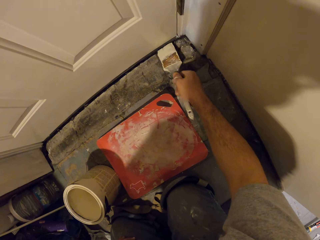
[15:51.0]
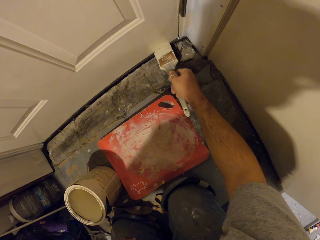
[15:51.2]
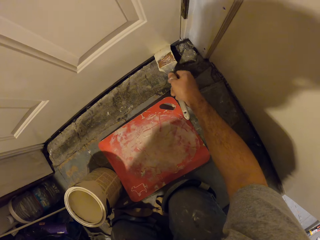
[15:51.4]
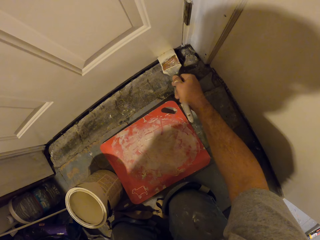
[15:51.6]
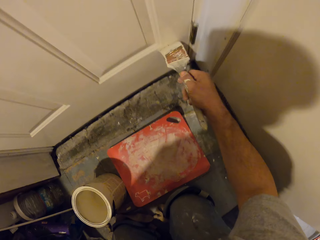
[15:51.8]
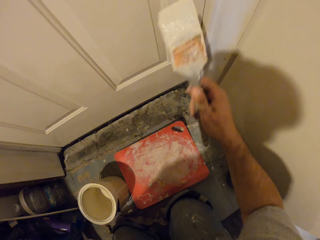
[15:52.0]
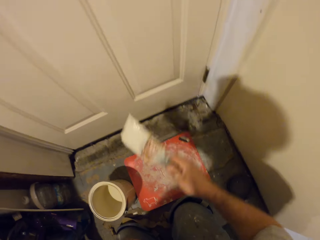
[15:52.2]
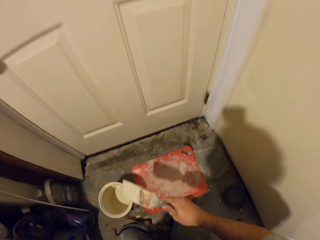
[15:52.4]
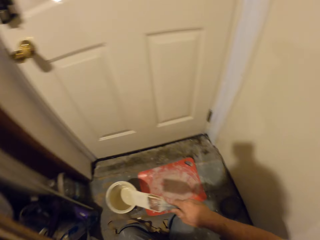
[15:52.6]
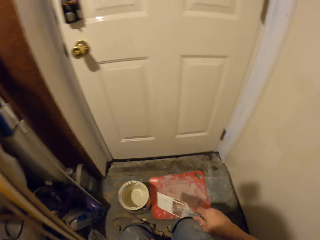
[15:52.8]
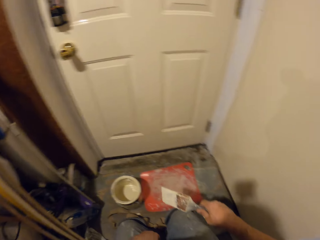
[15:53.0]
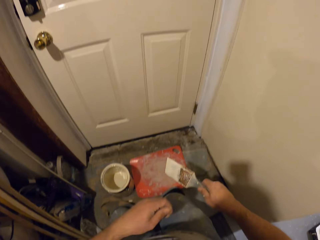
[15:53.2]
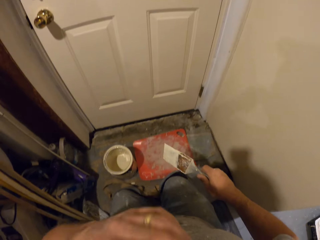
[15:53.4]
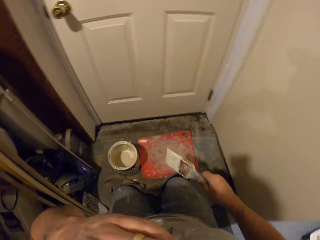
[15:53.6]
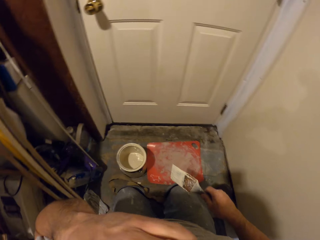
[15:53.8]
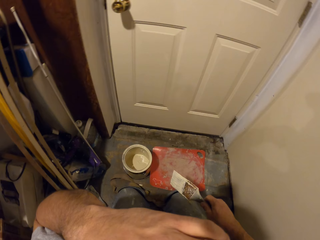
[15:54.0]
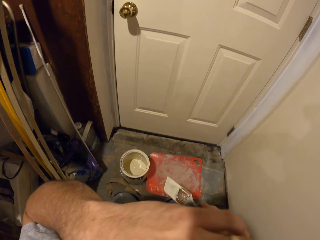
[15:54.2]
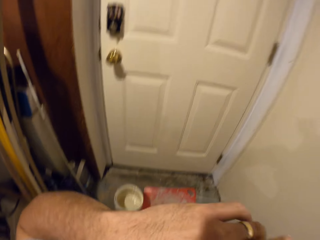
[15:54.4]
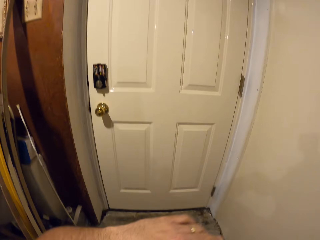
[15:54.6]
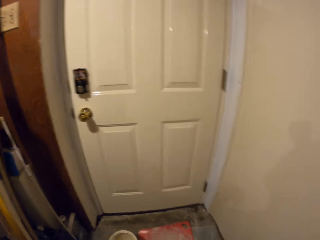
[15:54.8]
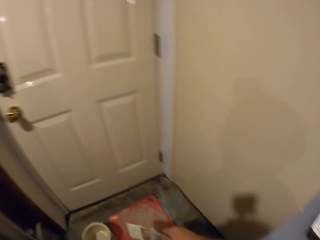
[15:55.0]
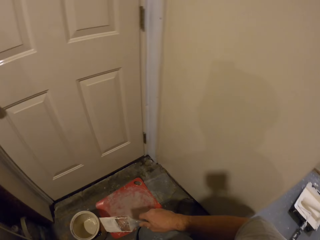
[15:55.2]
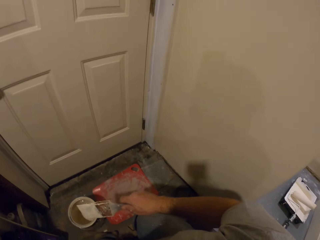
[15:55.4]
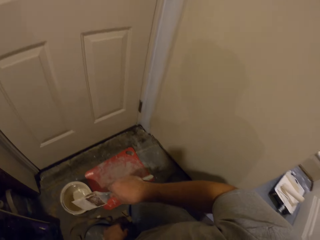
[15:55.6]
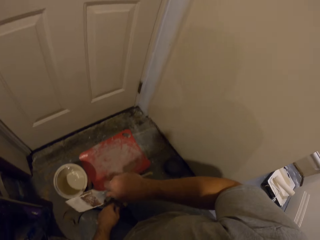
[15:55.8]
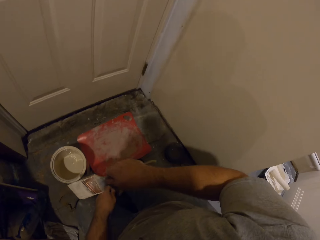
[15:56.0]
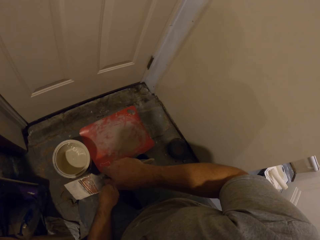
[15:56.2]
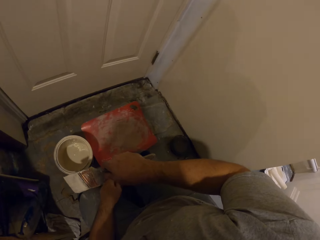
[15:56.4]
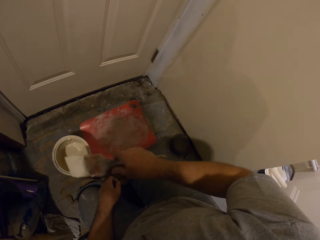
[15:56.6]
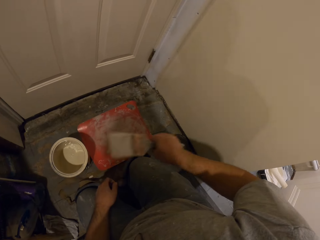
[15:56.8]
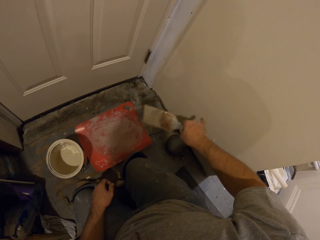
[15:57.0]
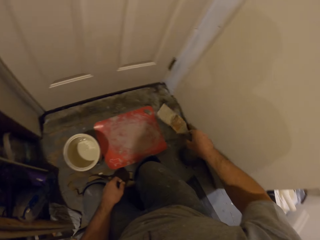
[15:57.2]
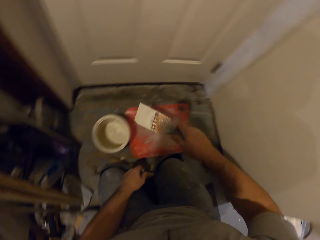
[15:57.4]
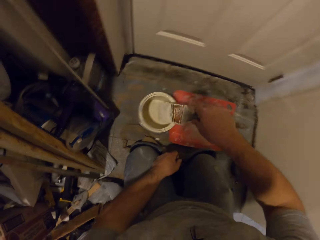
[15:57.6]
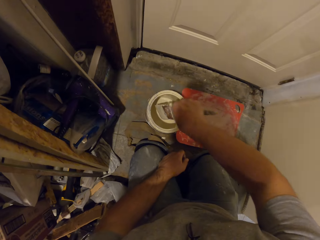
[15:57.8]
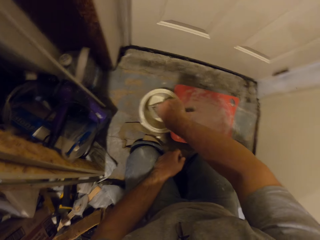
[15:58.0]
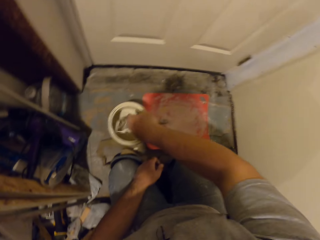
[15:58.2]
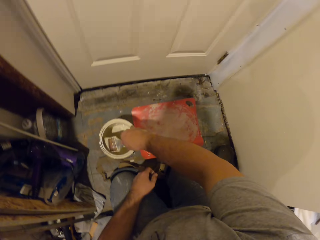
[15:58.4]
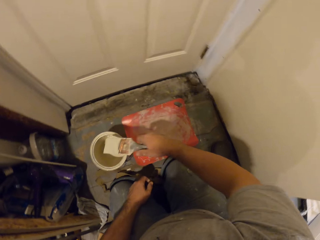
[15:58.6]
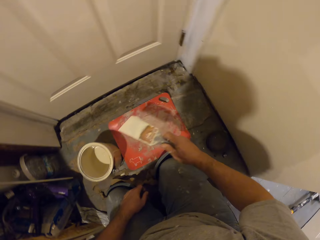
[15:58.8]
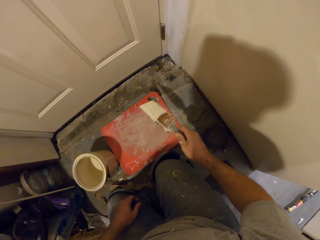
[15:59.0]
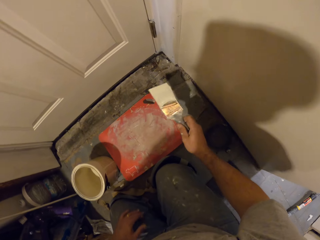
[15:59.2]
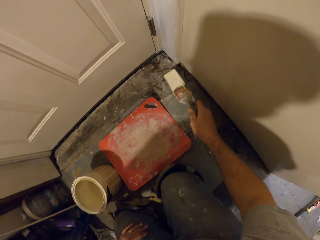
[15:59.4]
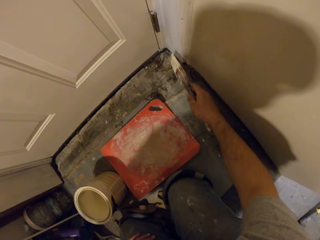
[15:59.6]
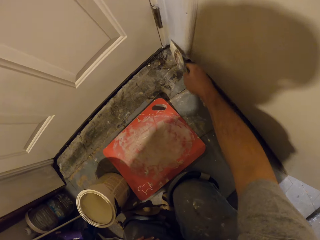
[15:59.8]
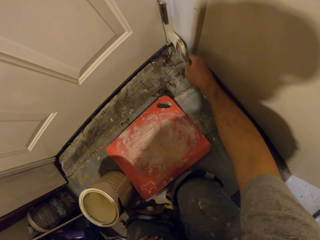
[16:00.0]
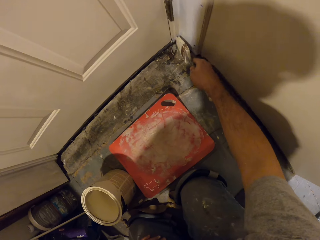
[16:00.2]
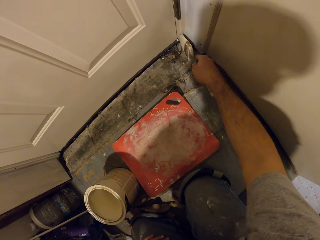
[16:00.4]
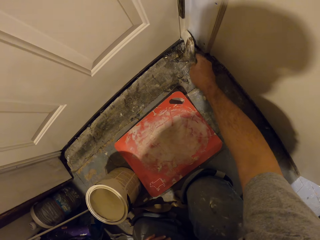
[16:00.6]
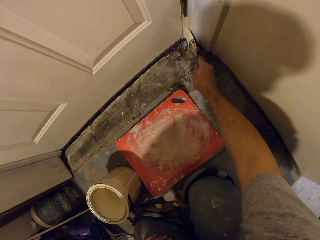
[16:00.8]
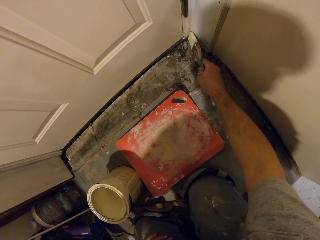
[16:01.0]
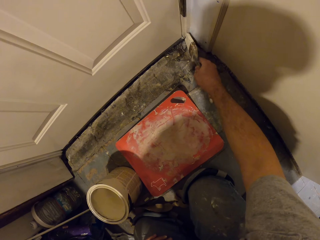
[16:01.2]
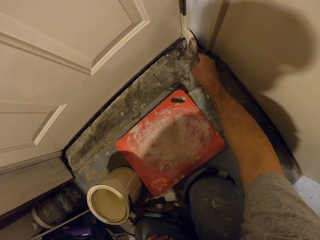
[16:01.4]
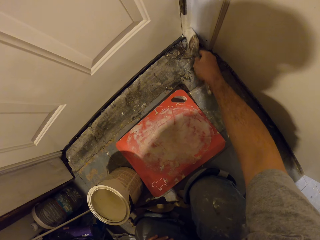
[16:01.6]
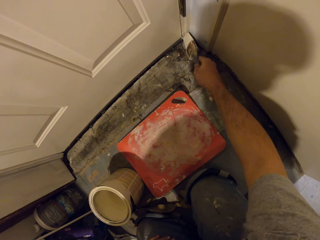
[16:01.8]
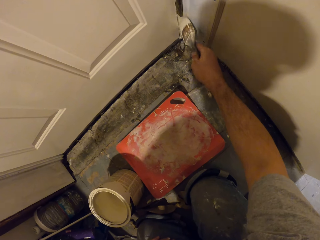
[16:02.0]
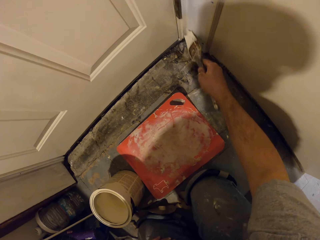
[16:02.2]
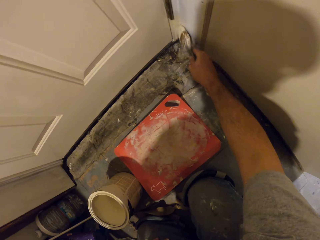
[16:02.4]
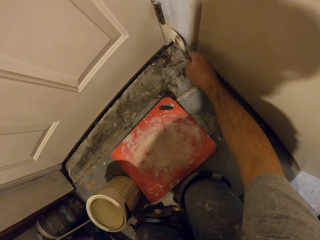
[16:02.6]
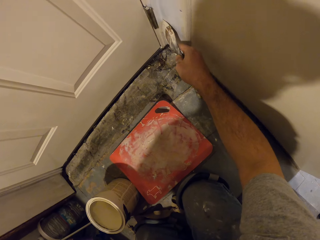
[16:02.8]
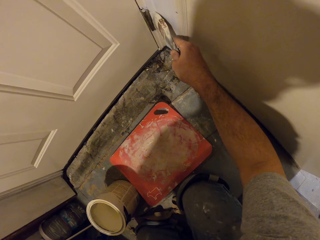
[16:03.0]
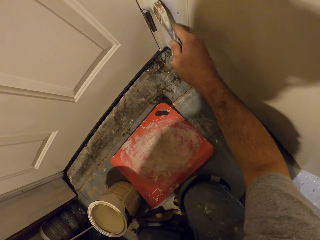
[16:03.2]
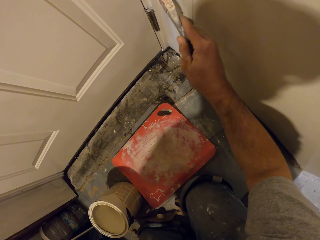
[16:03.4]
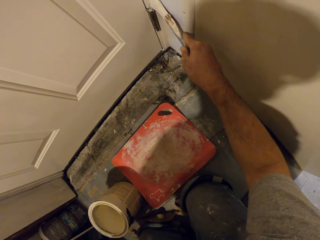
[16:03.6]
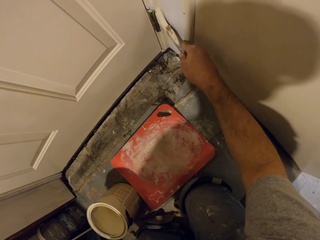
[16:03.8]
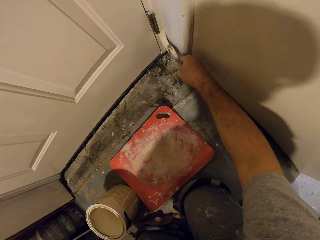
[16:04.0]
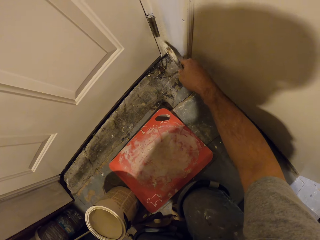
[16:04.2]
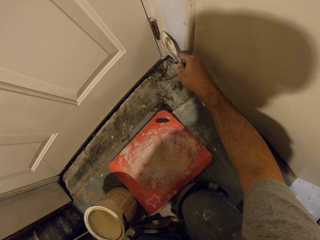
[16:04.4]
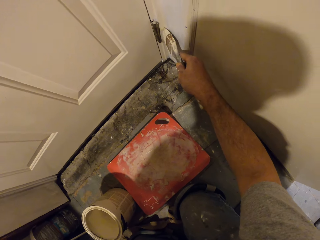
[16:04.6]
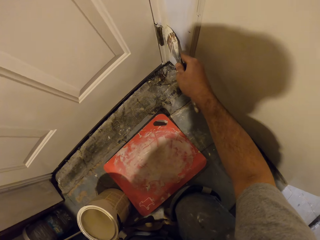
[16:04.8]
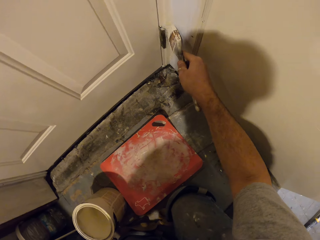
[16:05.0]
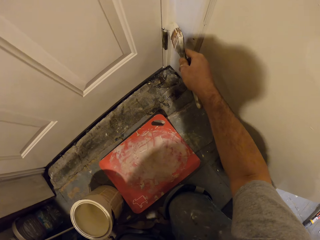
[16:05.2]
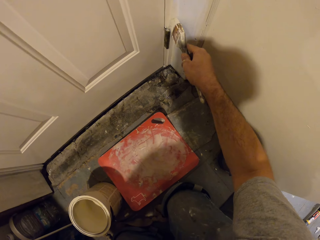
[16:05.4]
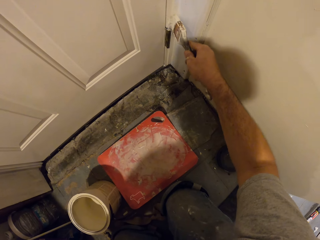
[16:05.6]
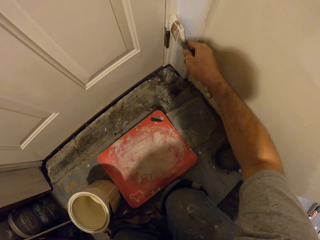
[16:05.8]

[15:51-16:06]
The camera wearer stops applying paint. They dip the paint brush into the paint container. They remove the brush from the paint. They paint the door frame with the paint brush.

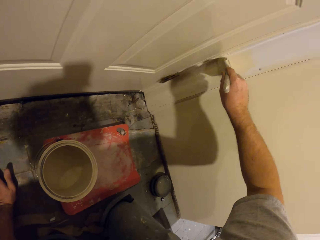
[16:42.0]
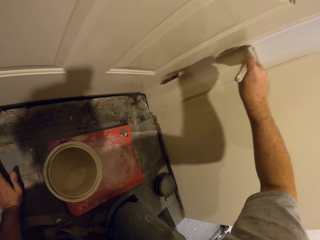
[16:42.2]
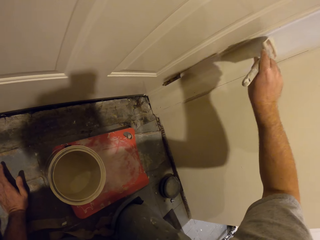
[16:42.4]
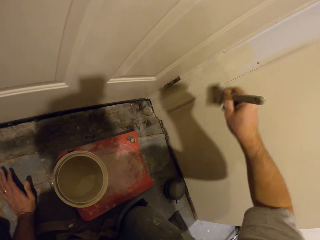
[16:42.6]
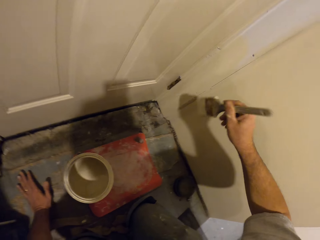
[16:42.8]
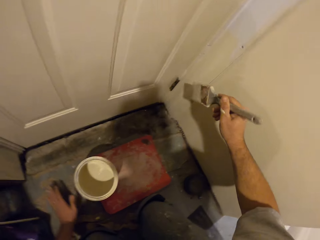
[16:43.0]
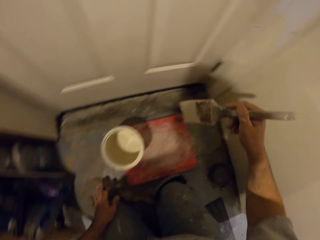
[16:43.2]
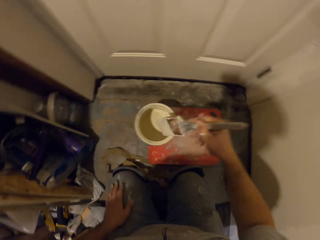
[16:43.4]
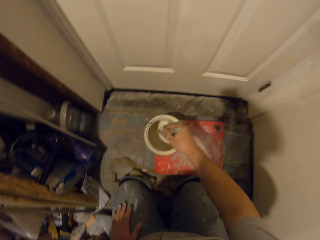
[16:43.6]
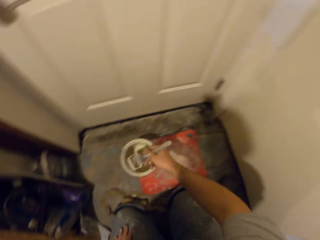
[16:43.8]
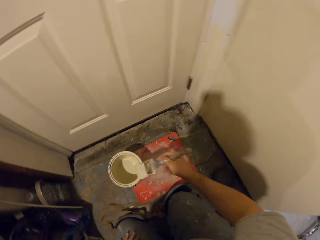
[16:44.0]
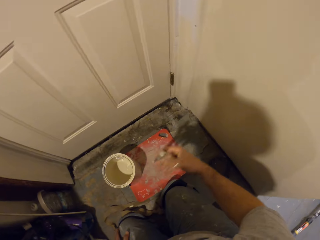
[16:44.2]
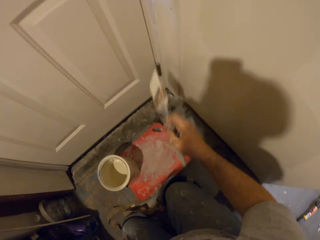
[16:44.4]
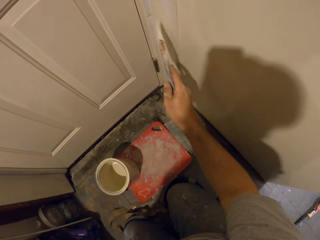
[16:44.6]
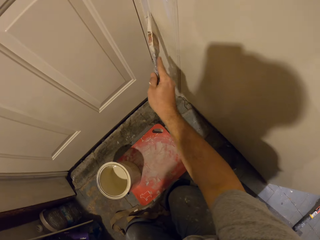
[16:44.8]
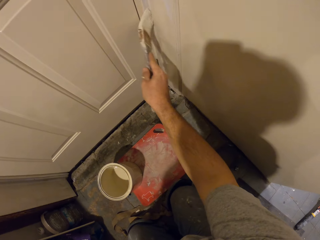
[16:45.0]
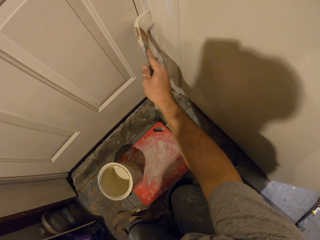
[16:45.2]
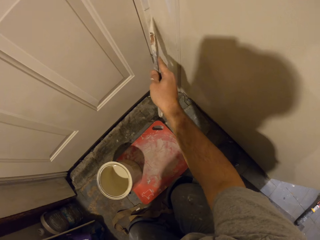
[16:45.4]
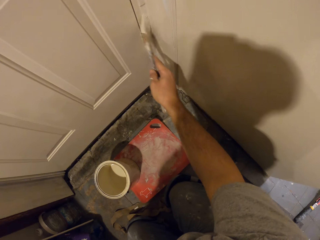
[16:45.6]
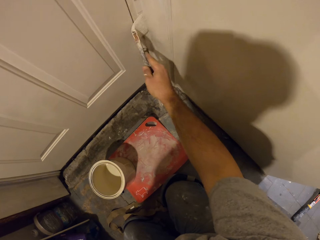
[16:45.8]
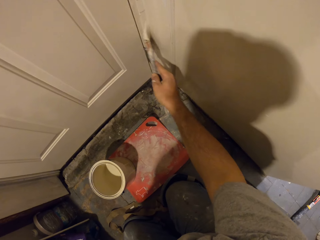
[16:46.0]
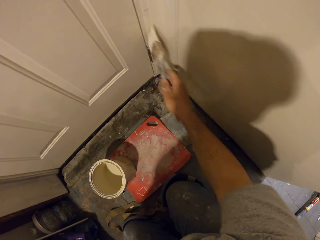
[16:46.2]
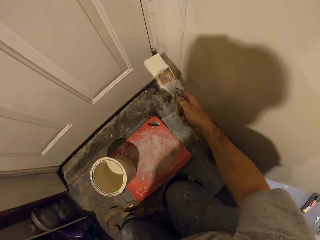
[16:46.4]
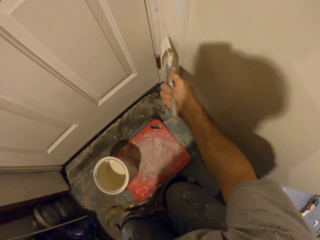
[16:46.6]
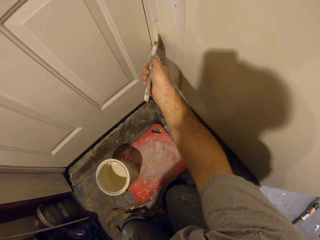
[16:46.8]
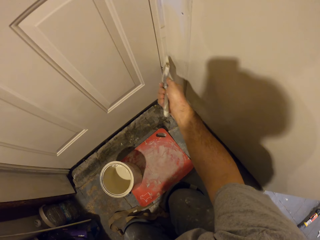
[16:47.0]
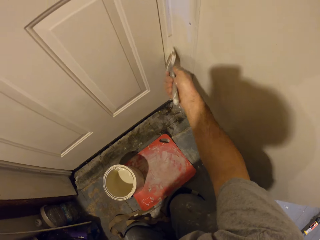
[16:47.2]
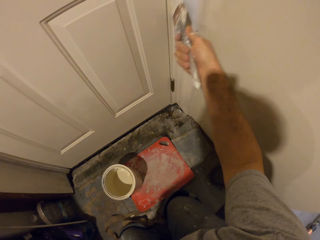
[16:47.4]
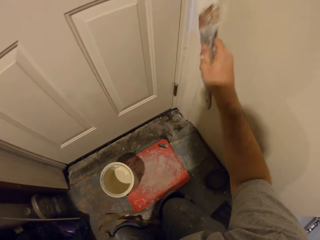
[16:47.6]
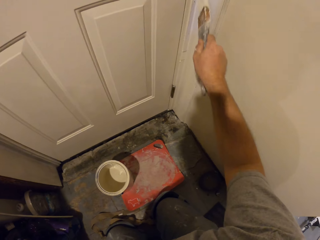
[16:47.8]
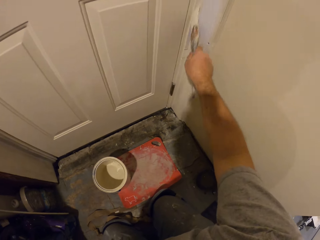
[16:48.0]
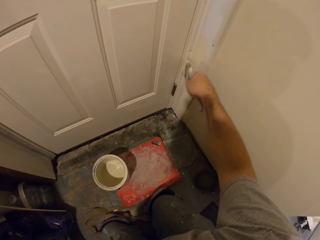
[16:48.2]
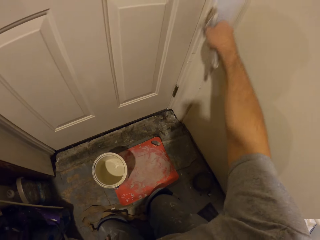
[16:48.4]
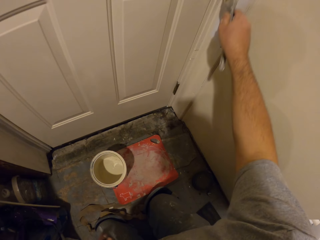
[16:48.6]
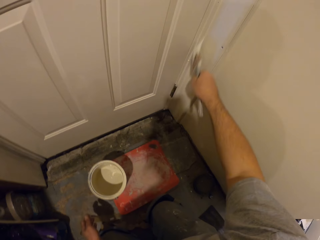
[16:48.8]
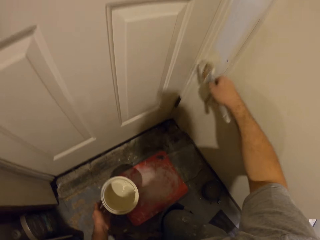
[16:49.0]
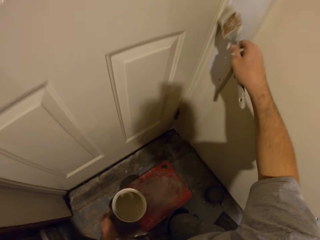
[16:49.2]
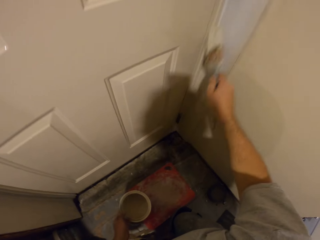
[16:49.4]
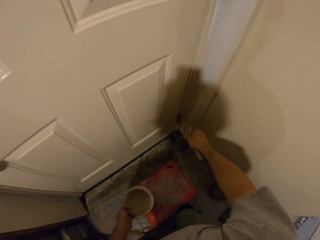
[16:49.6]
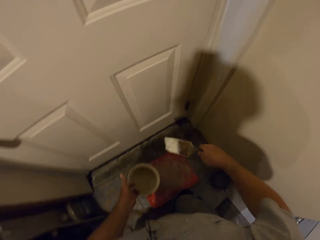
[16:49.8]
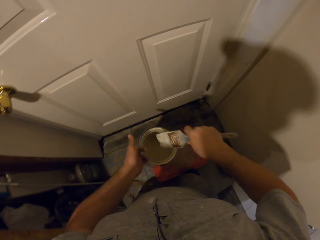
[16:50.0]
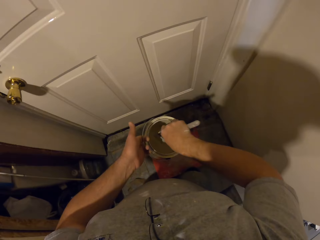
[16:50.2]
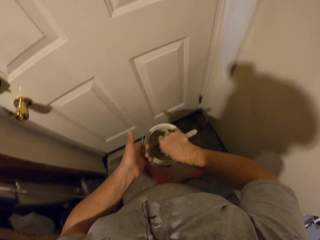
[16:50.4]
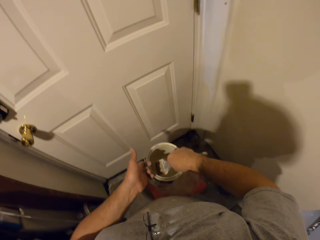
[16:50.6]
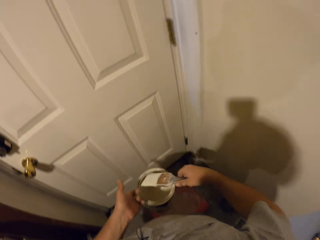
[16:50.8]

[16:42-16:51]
The camera wearer dips the brush into the paint. They remove the brush from the paint. They apply paint on the door frame. They dip the paint brush into the paint container.
